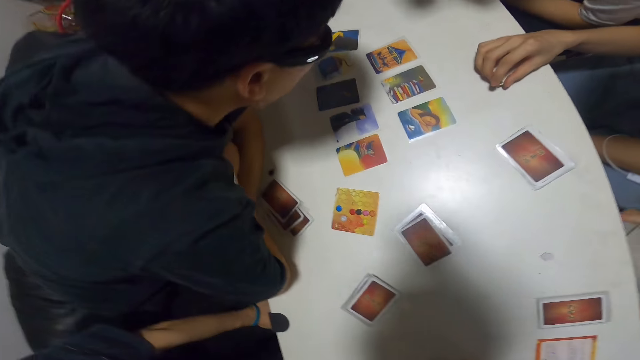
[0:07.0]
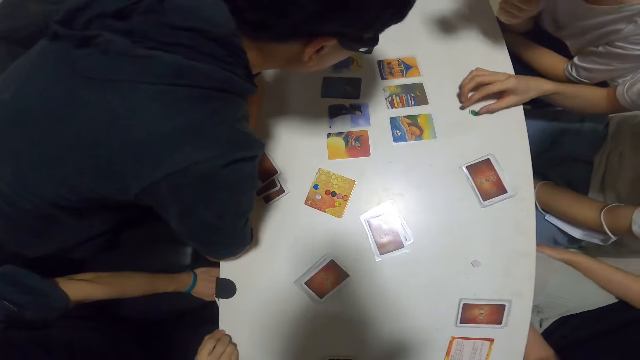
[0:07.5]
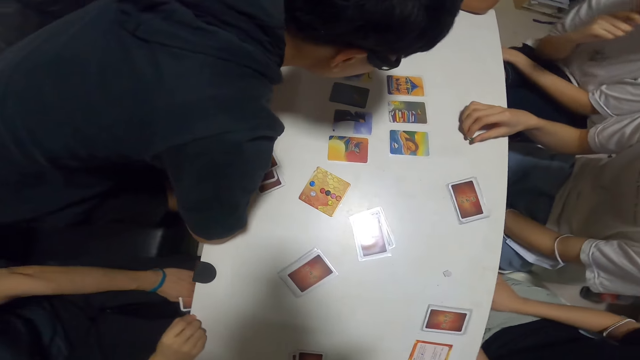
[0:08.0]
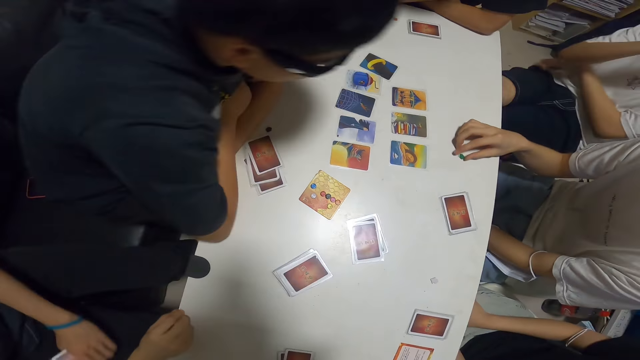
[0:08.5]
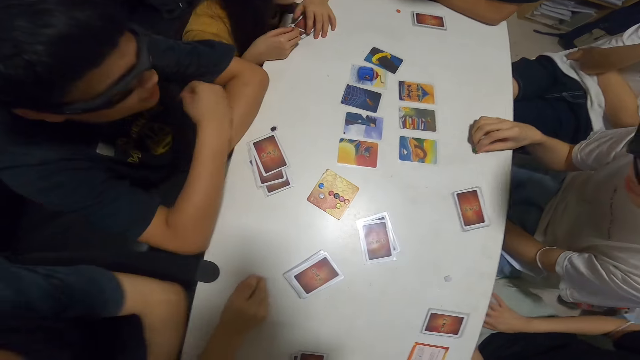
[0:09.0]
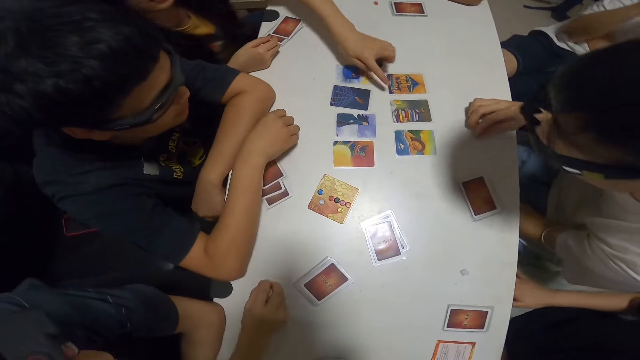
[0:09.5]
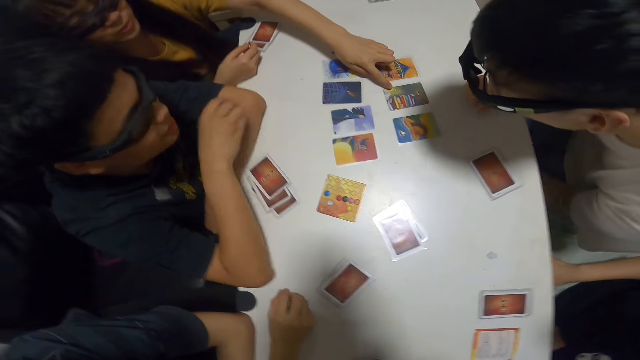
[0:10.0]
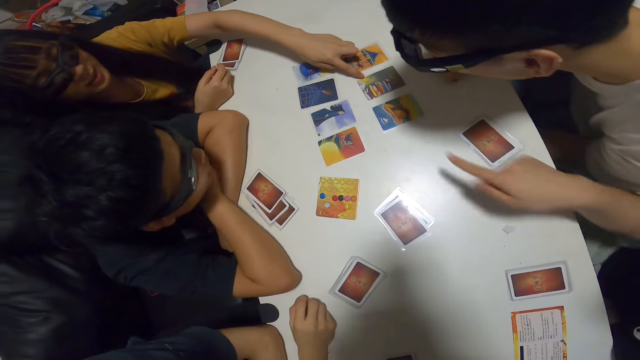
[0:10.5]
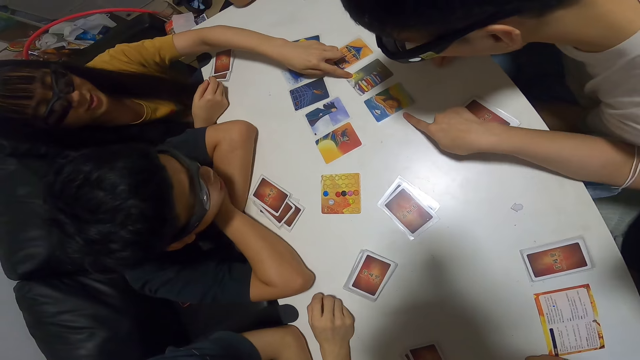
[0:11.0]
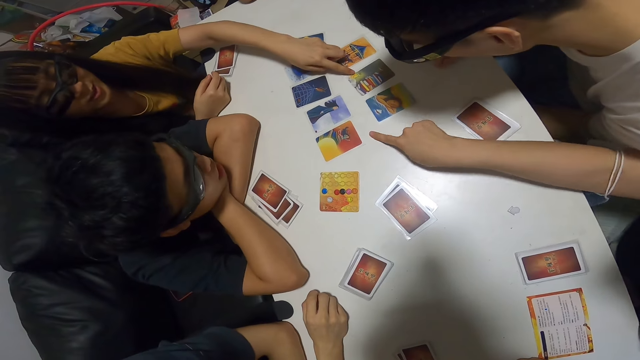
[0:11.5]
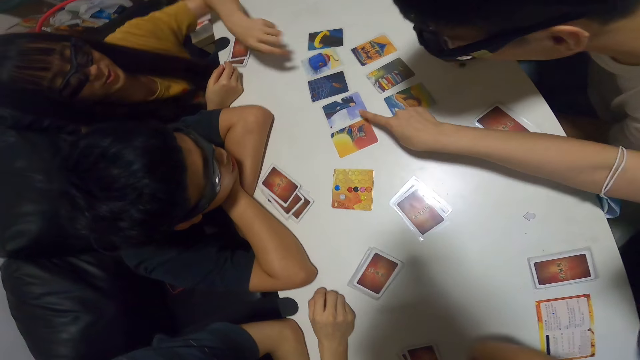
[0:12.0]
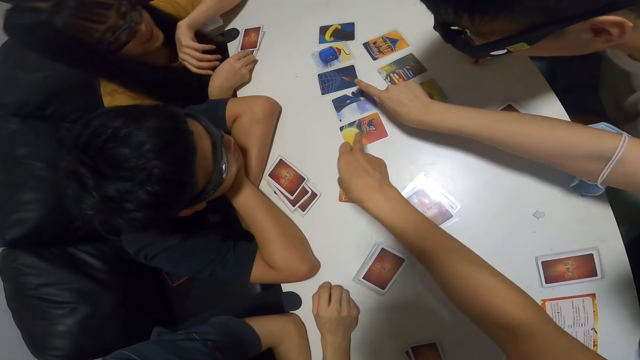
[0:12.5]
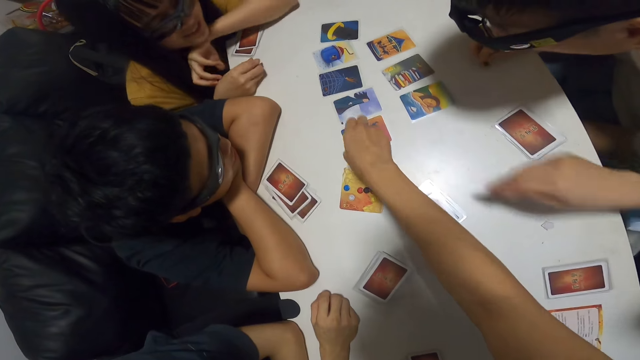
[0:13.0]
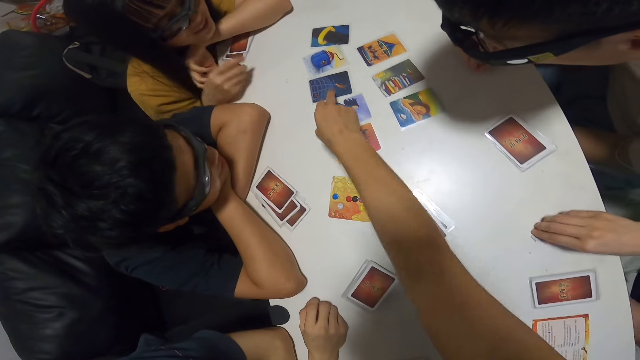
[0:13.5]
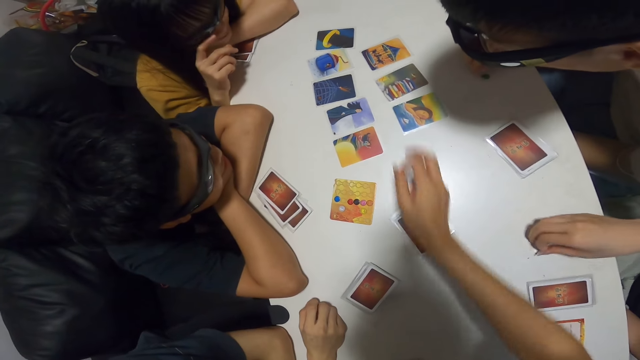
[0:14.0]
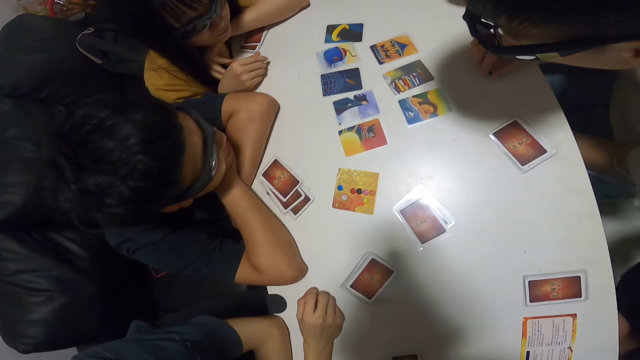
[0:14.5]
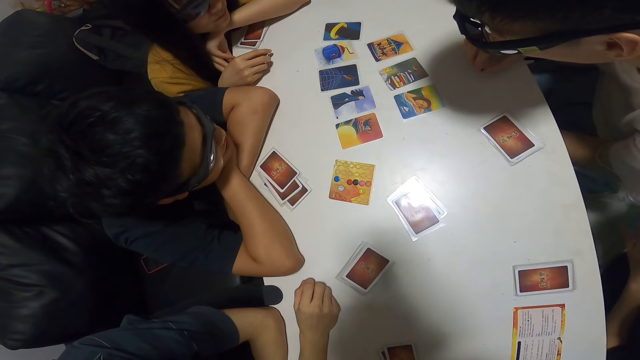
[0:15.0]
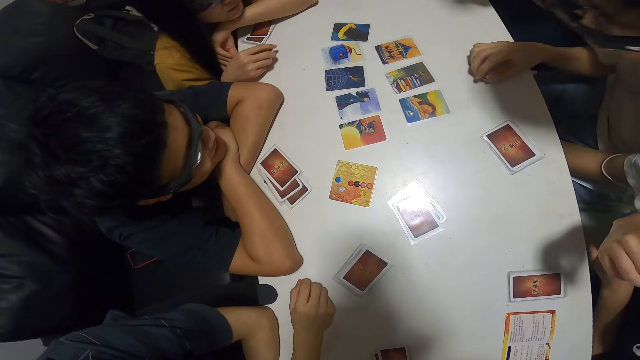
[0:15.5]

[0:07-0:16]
The camera wearer looks at the cards. A woman touches the card on the table with her hand. Another woman touches the card on the table with her hand. The camera wearer touches the card on the table with her hand.

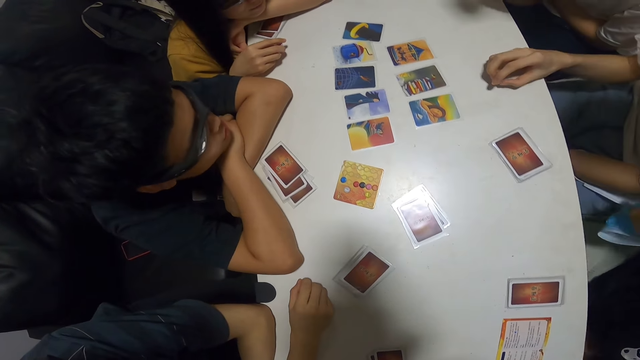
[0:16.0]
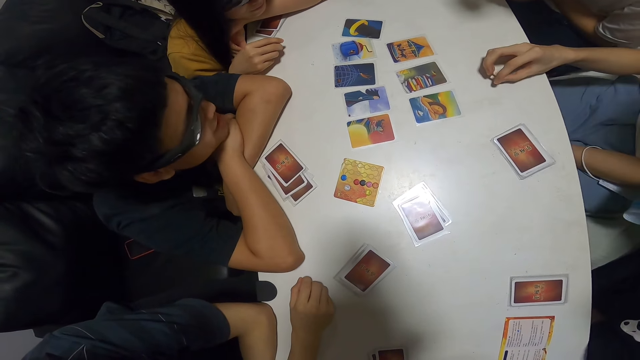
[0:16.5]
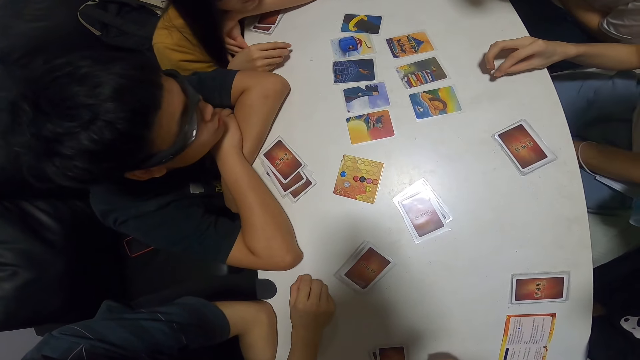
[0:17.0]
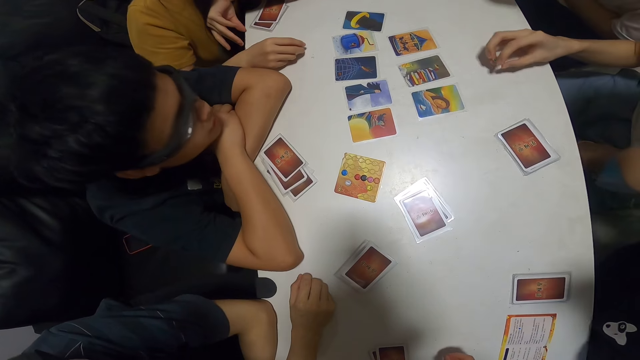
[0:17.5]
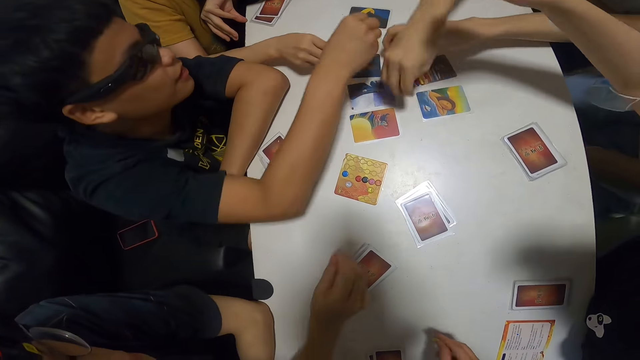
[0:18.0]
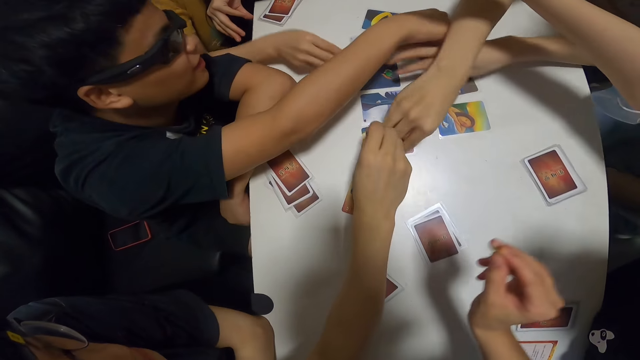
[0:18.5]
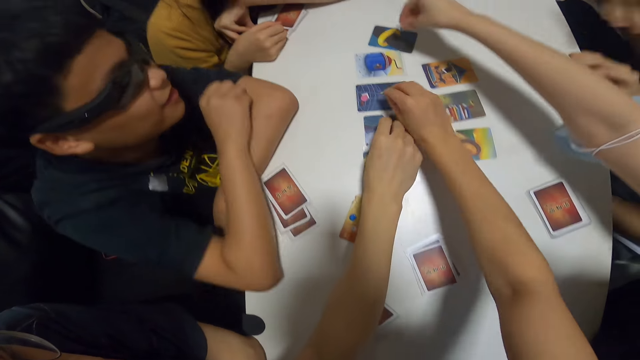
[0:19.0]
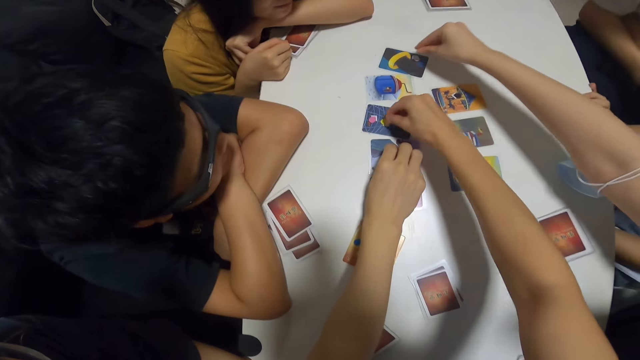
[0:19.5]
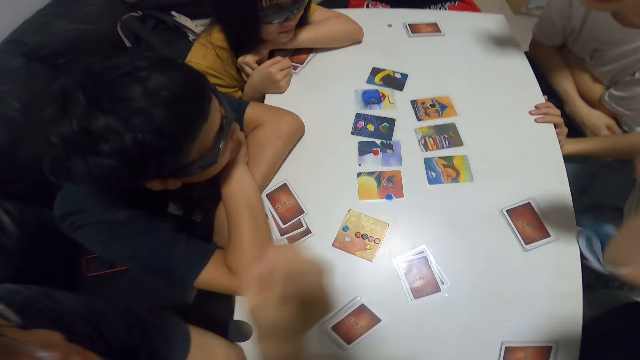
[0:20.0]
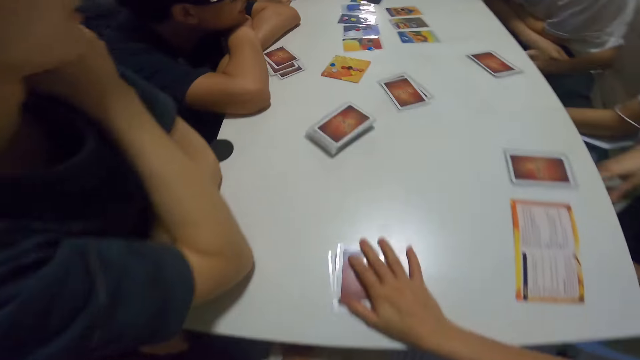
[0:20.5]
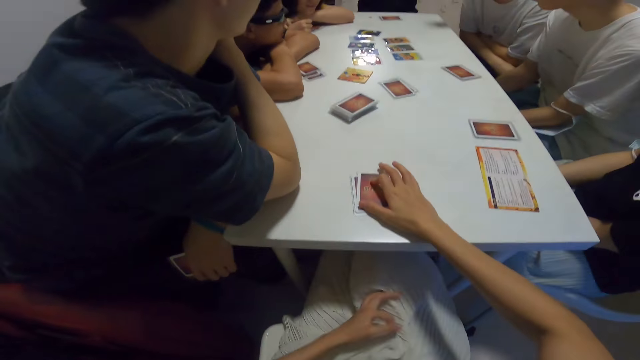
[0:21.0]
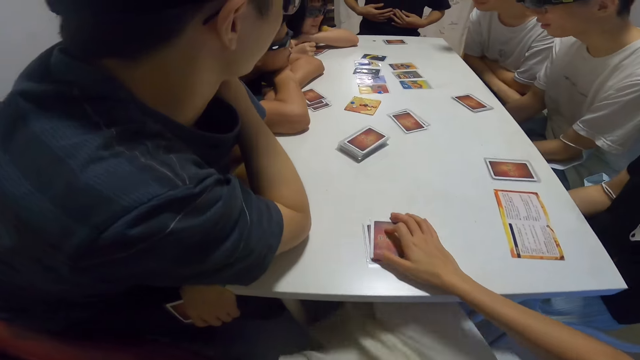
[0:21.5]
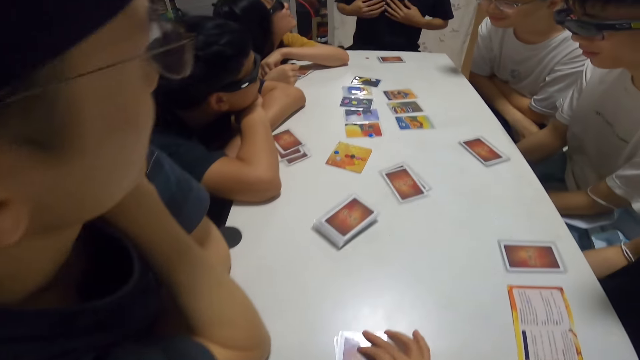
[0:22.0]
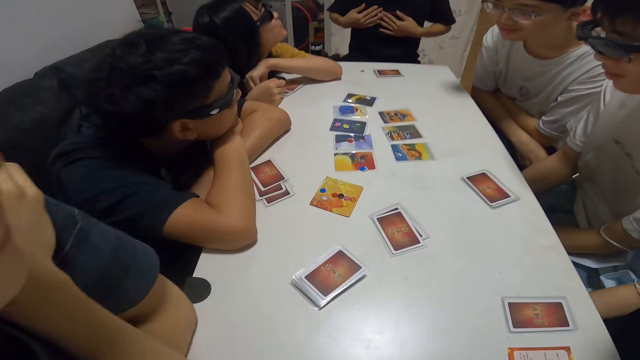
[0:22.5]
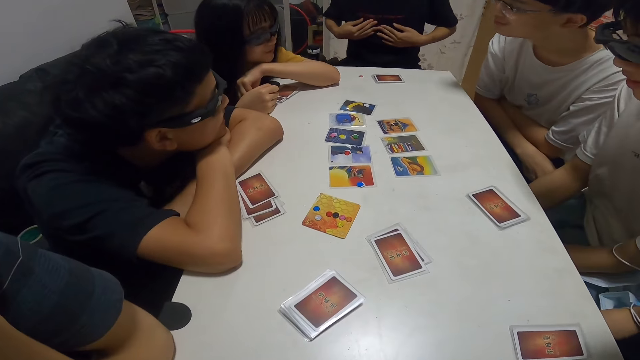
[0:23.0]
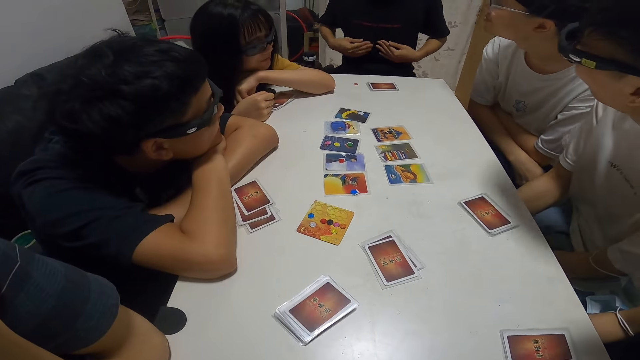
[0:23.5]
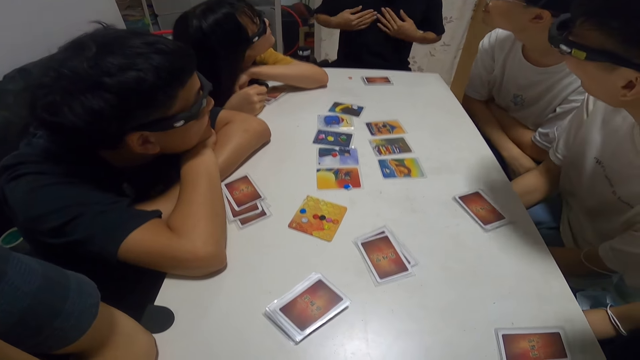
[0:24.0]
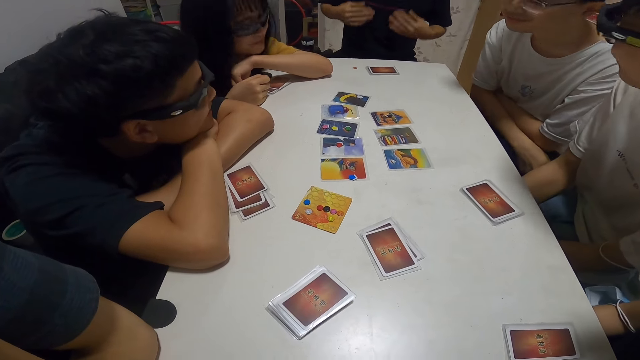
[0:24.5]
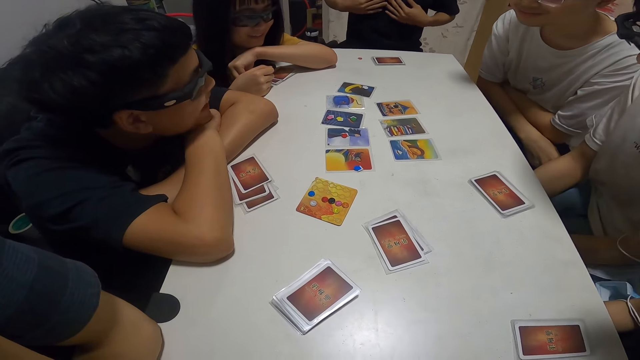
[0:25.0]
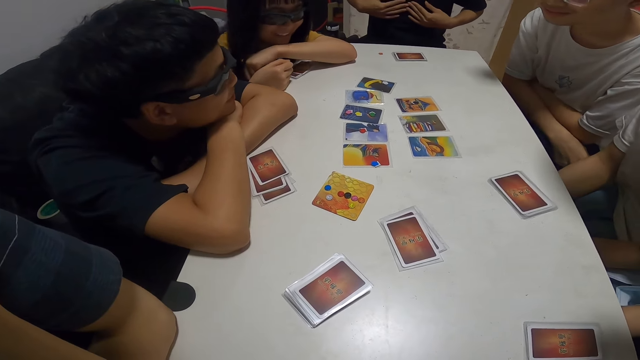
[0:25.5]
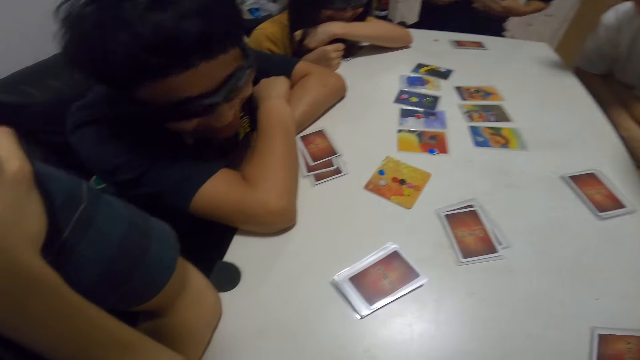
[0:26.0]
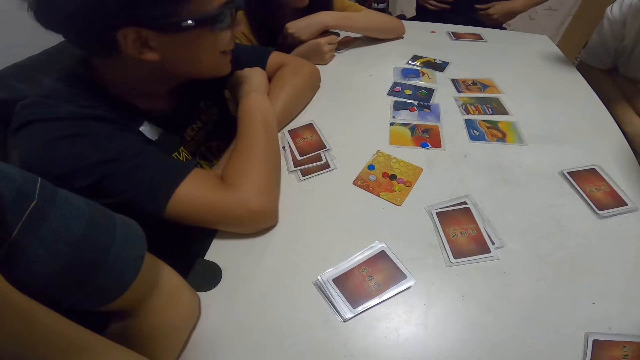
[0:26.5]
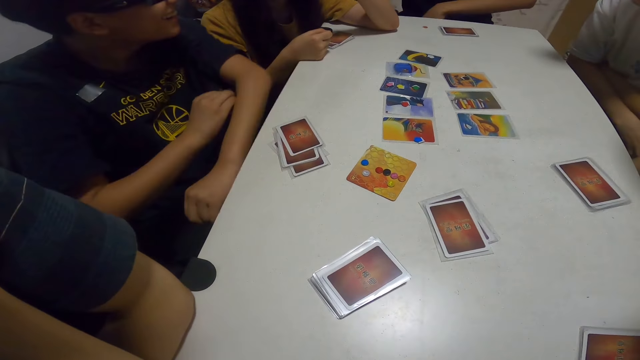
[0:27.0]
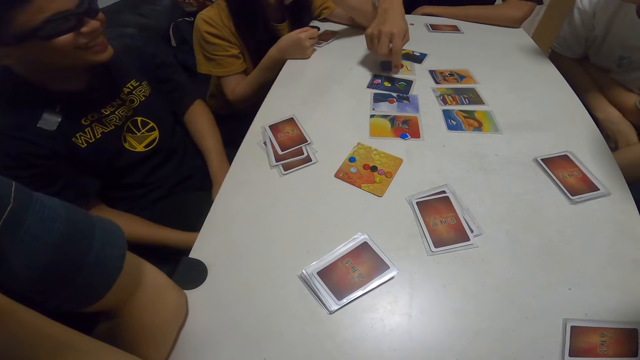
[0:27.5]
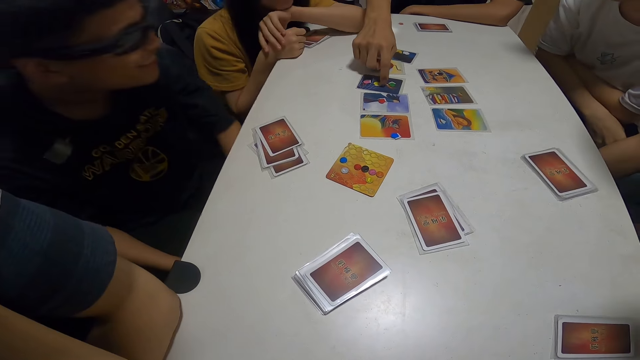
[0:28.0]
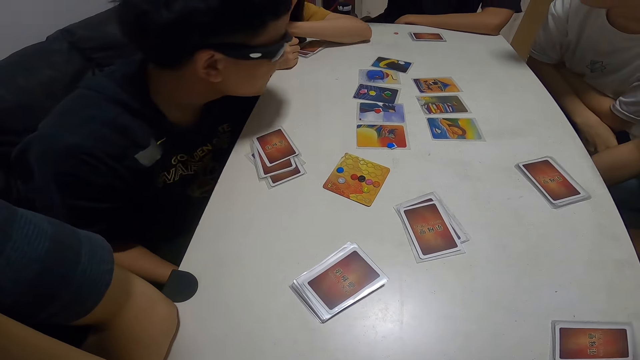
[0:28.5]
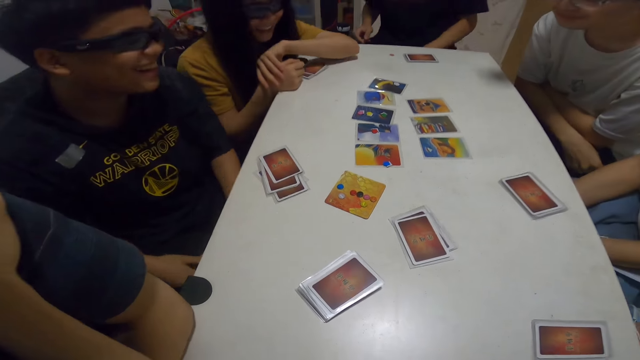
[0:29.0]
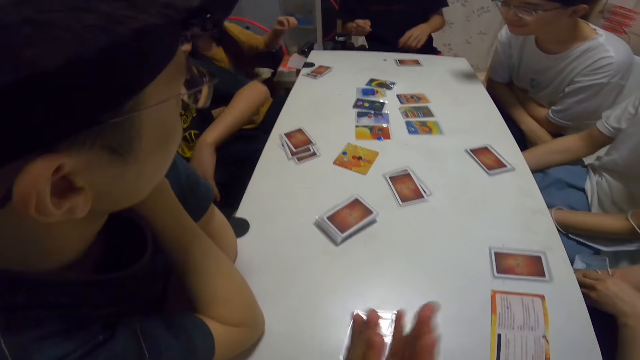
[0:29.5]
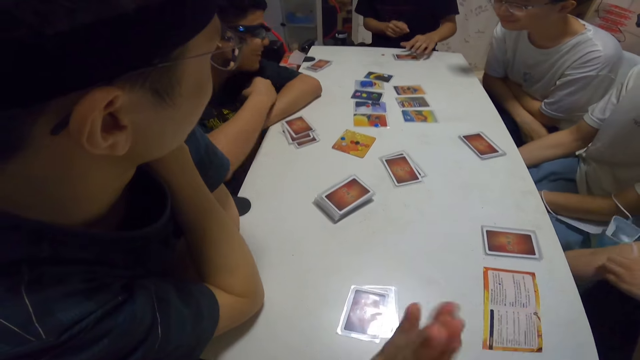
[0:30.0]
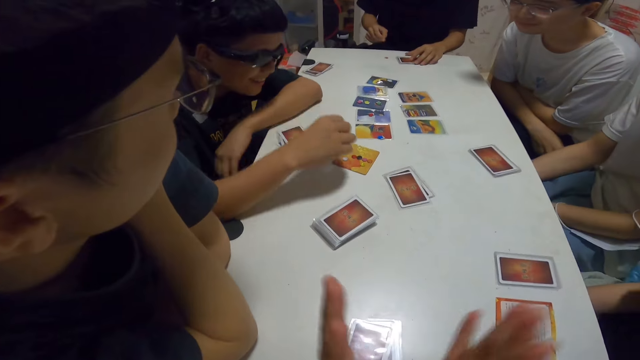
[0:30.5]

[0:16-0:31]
A woman touches the card on the table with her hand. A man touches the card on the table with his hand. Another man touches the card on the table with his hand. Another man touches the card on the table with his hand. Another woman touches the card on the table with her hand. Another man touches the card on the table with his hand. The camera wearer touches the card on the table with her hand. She picks up a card. She looks at the cards. Another man touches the card on the table with his hand. The camera wearer claps her hands.
